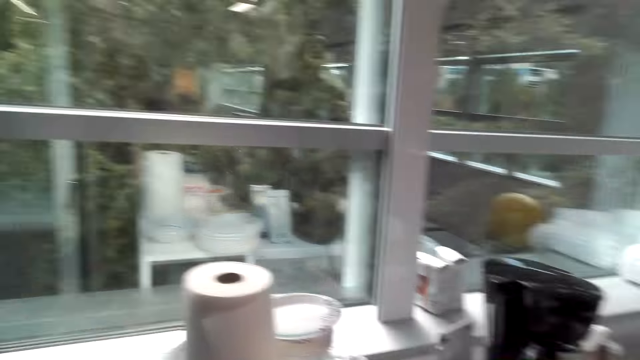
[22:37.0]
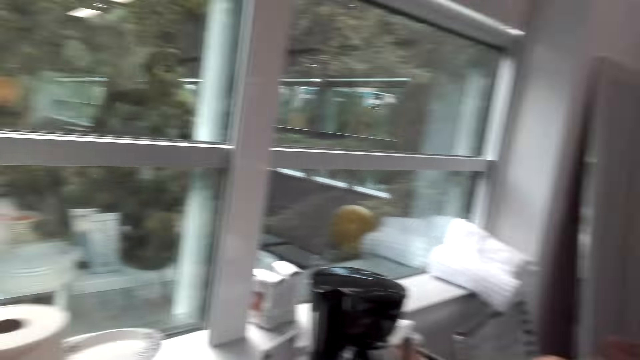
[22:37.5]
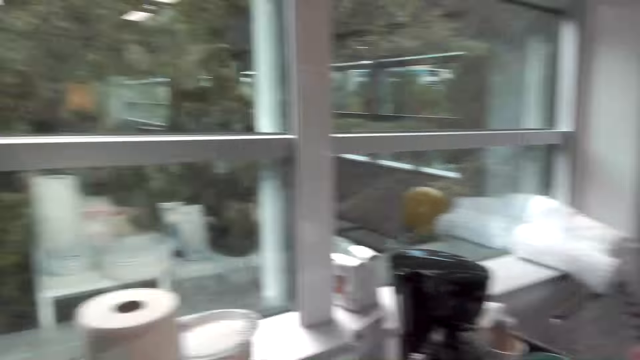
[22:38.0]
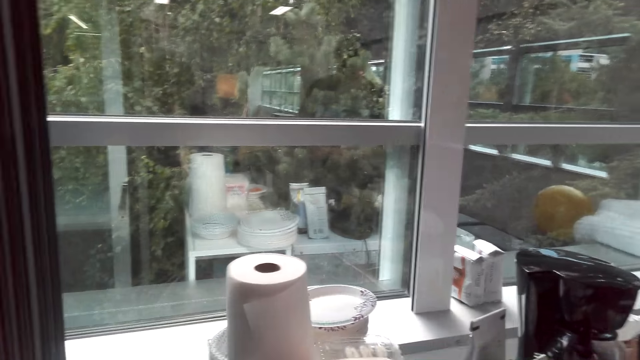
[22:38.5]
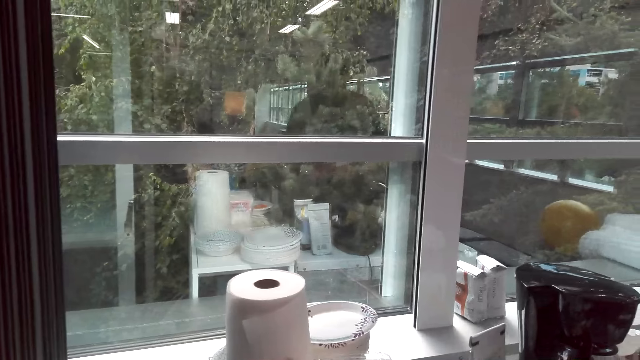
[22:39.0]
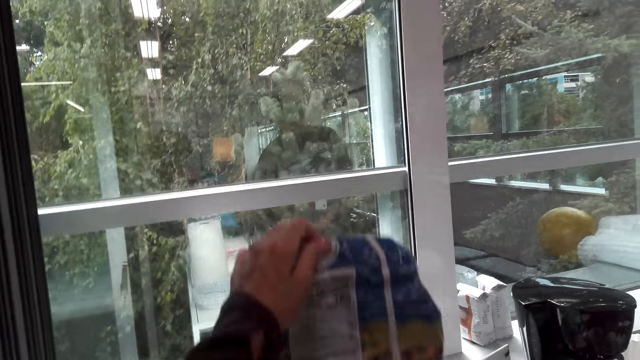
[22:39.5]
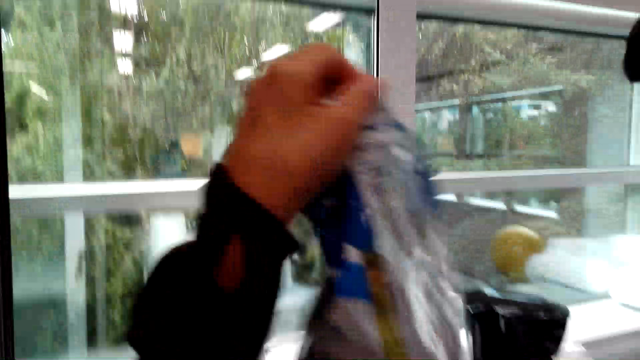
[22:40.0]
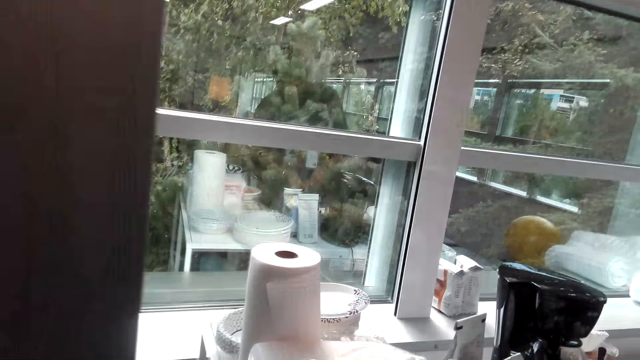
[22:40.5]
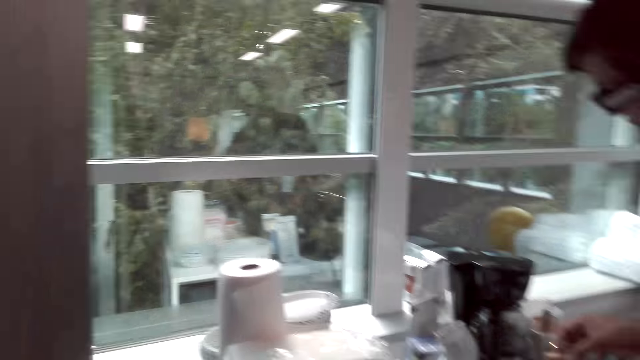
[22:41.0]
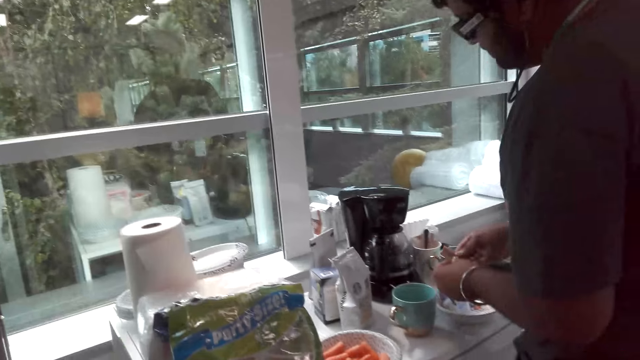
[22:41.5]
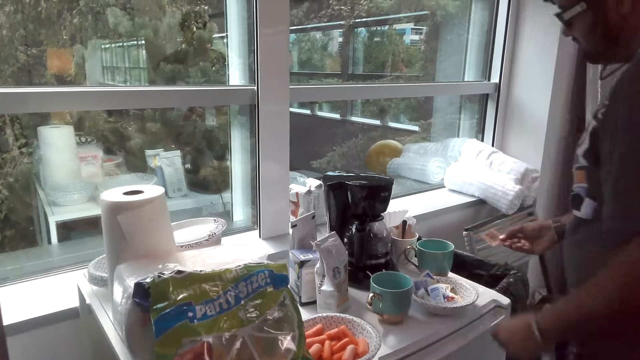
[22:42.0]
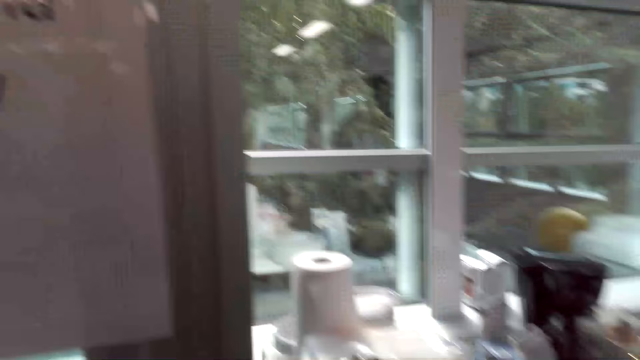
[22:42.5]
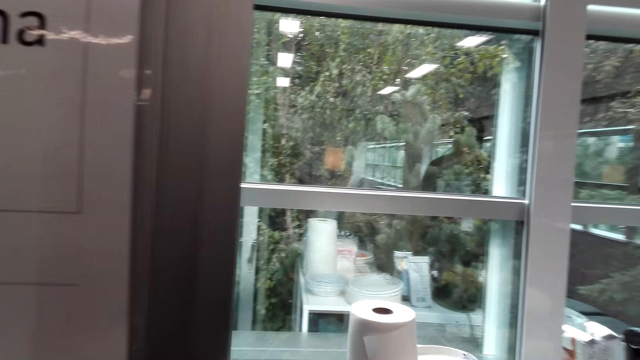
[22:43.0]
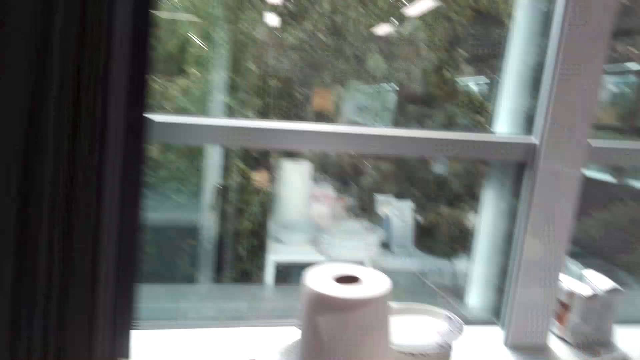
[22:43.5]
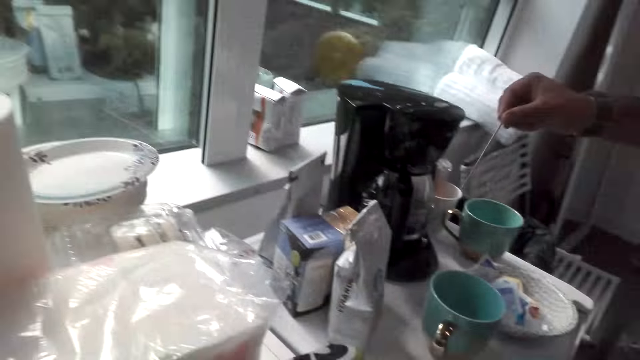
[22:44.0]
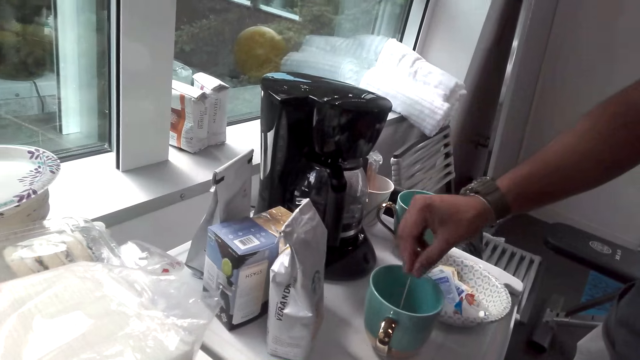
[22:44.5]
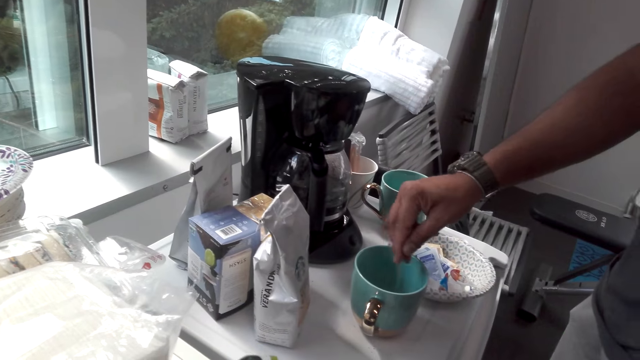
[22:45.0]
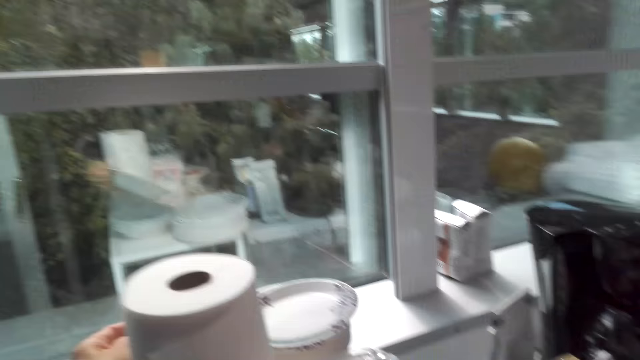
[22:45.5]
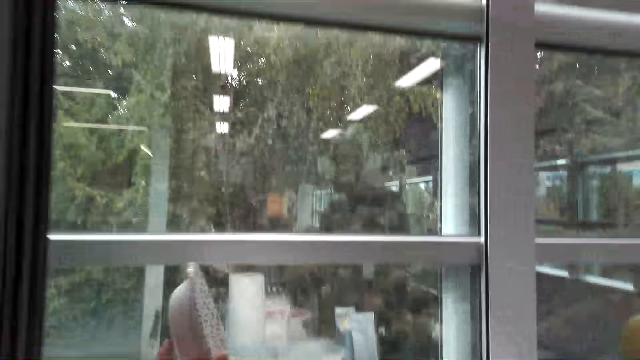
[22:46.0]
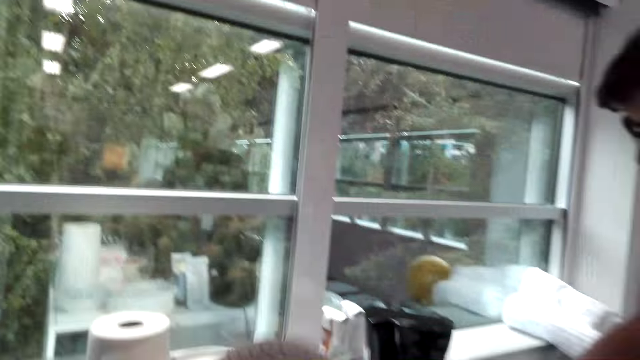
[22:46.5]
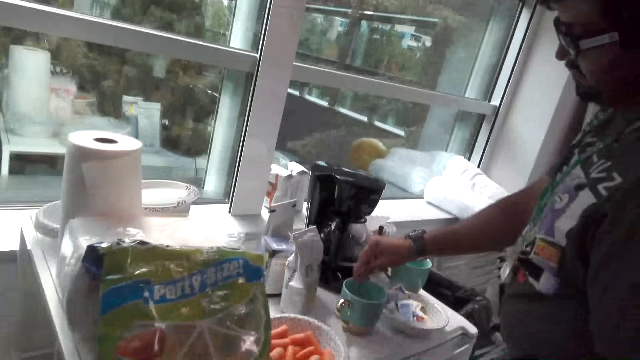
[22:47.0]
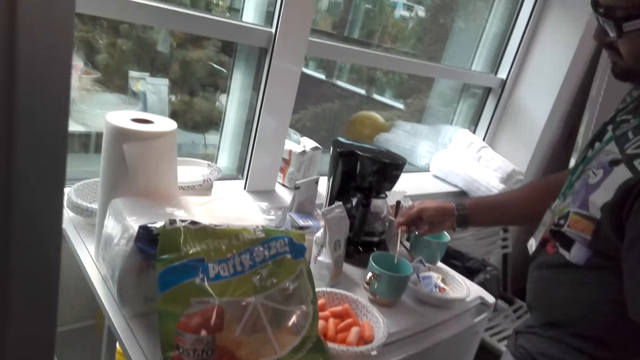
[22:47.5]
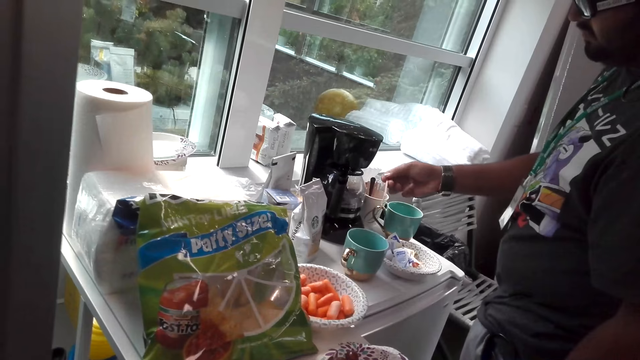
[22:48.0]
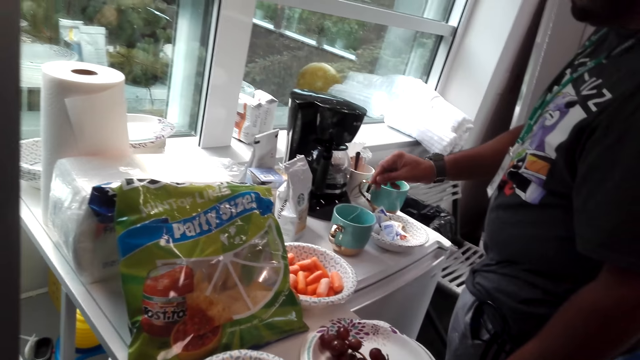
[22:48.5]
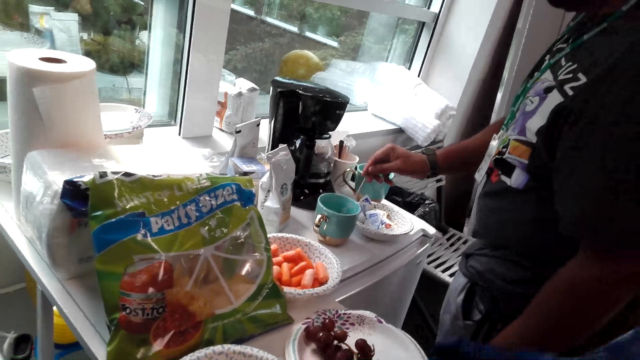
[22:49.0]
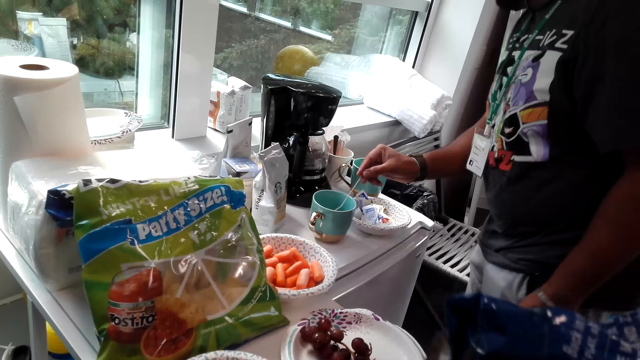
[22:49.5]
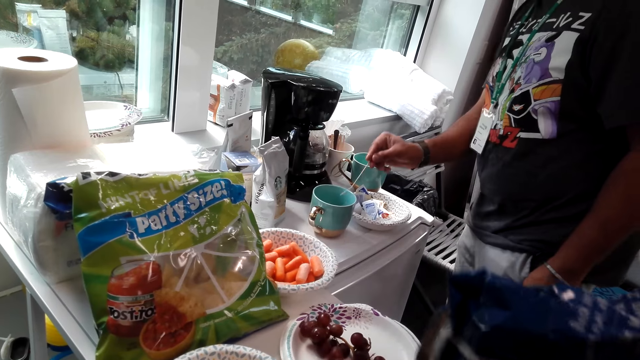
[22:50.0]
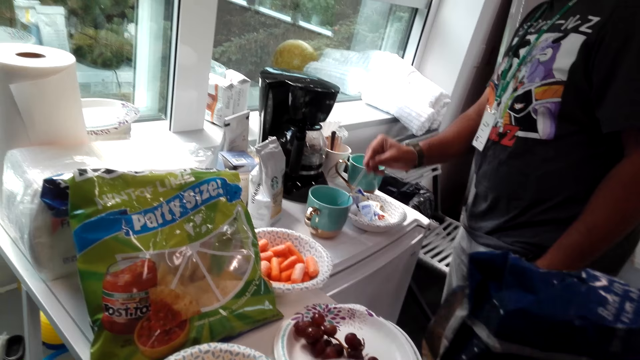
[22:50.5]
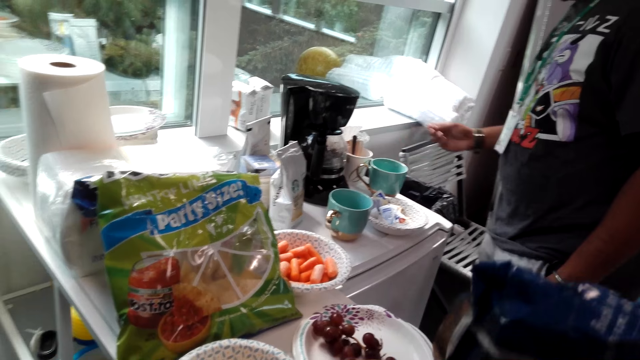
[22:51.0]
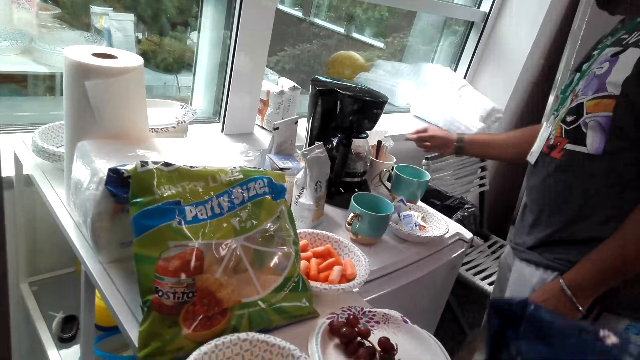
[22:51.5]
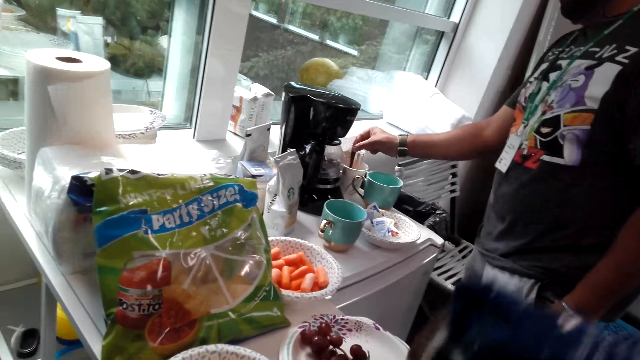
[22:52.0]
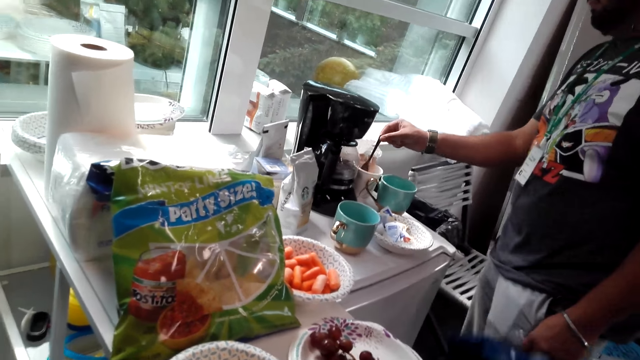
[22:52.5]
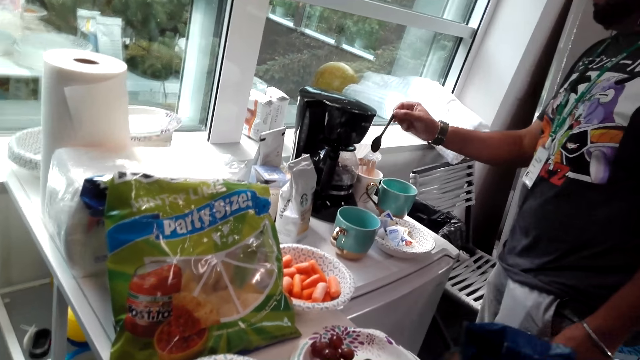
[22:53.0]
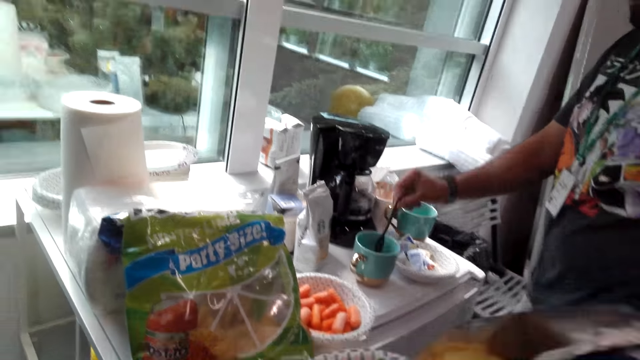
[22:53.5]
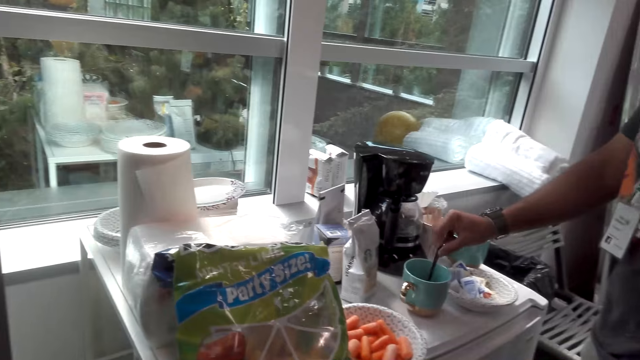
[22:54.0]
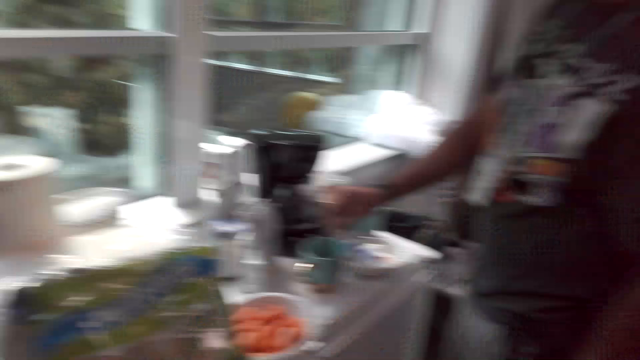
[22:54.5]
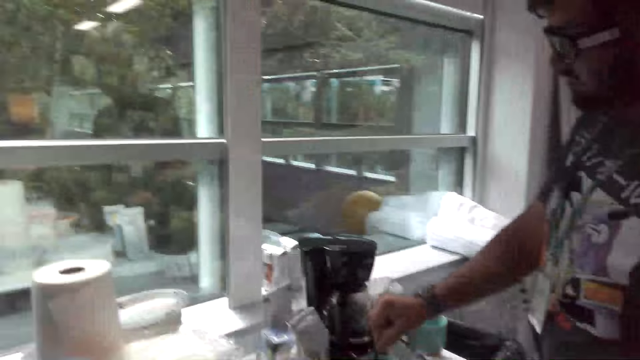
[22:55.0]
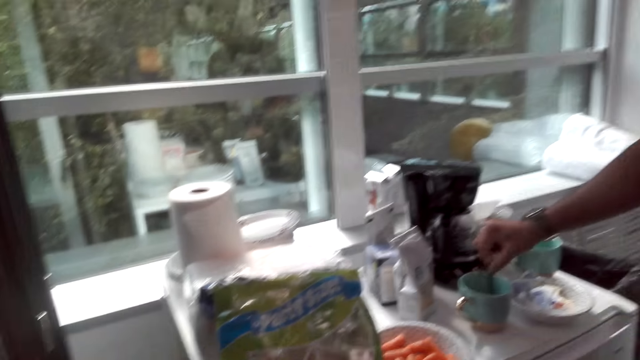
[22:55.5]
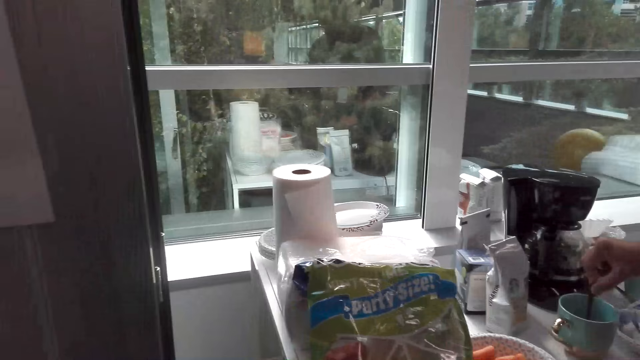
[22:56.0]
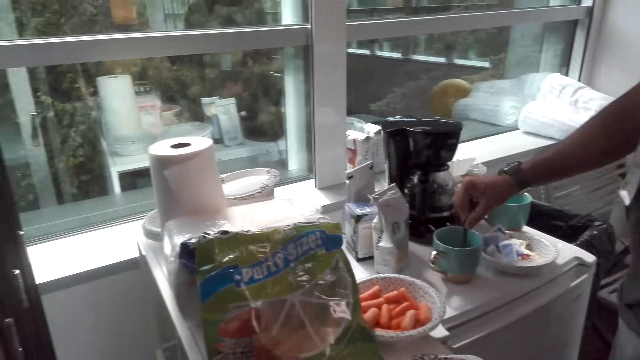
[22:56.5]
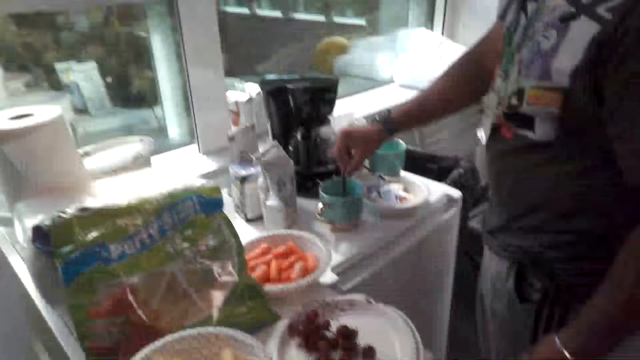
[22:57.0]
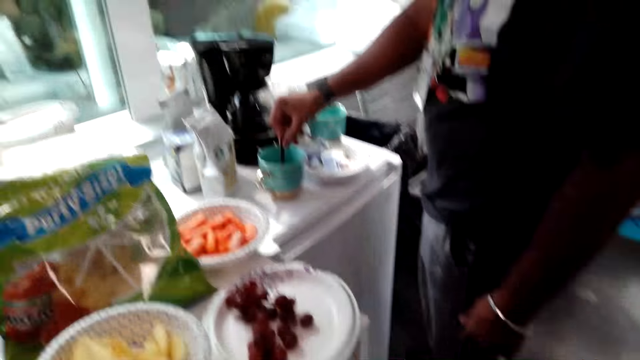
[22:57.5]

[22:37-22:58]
The camera wearer picks something from the table. He holds the packet of snack in his left hand. A man stirs the coffee in the cup with a stick. The camera wearer picks a plate from the table with his left hand. He serves snack on the plate. Another man stirs the mixture in the cup with a spoon.
